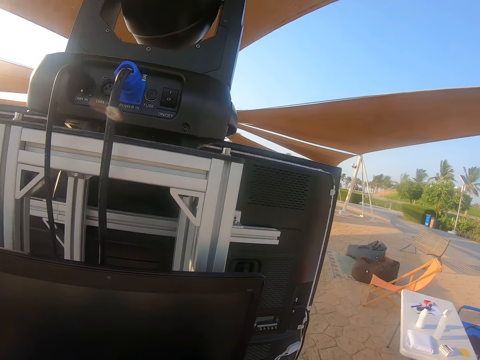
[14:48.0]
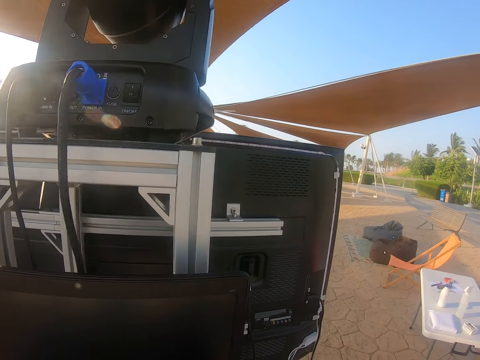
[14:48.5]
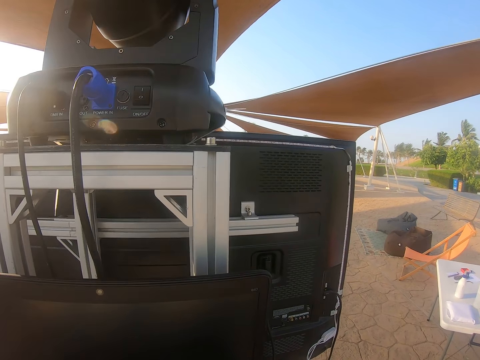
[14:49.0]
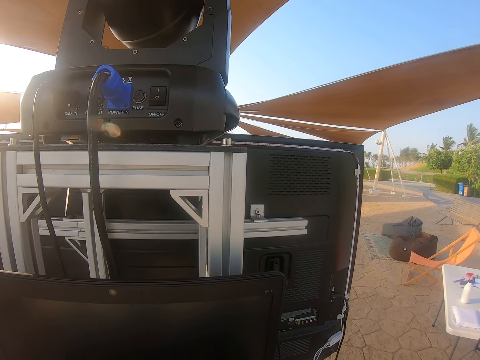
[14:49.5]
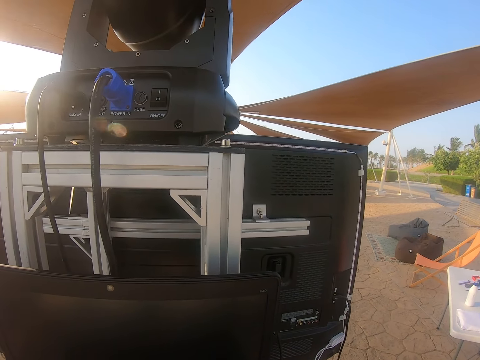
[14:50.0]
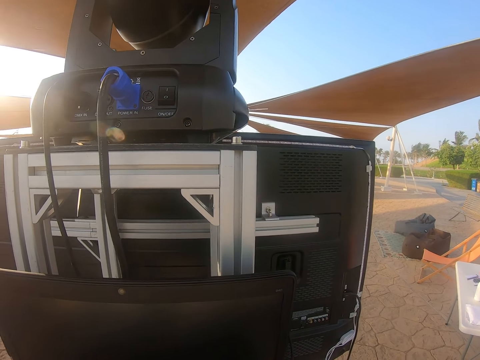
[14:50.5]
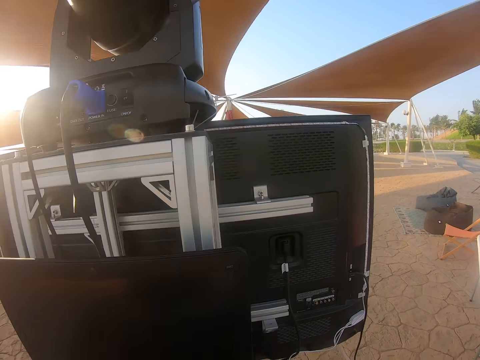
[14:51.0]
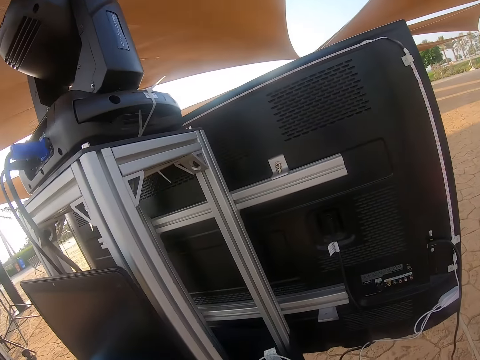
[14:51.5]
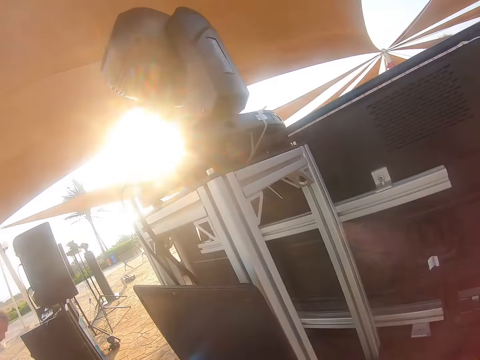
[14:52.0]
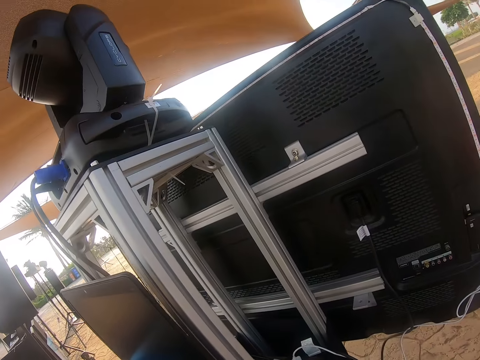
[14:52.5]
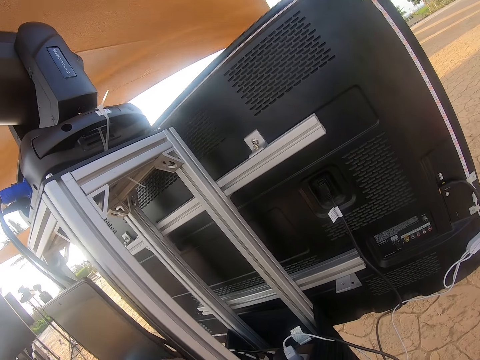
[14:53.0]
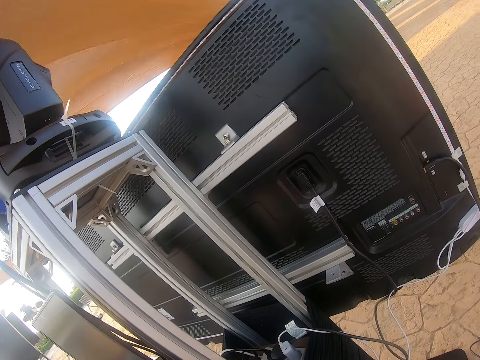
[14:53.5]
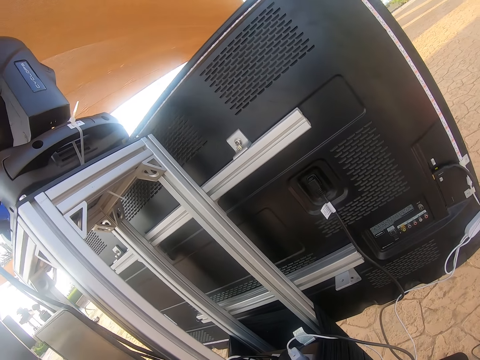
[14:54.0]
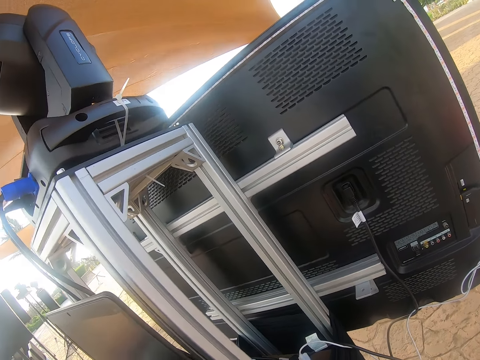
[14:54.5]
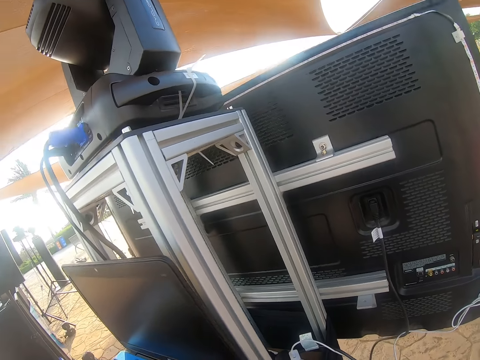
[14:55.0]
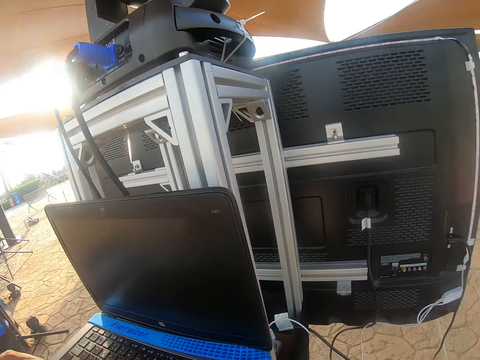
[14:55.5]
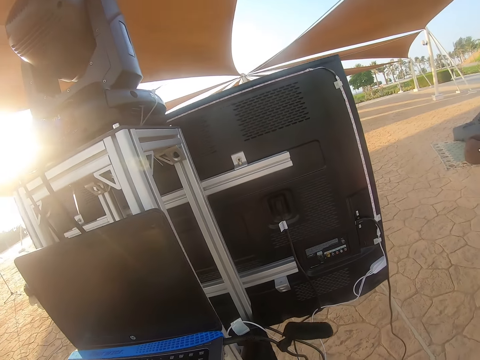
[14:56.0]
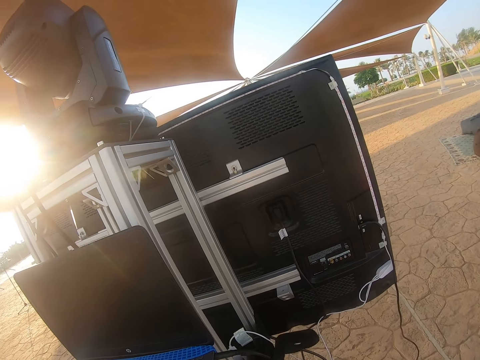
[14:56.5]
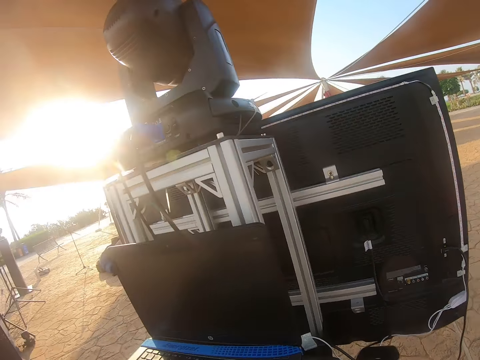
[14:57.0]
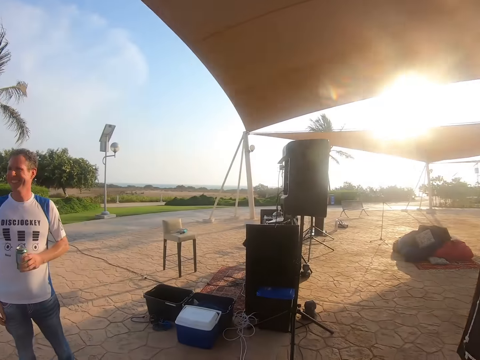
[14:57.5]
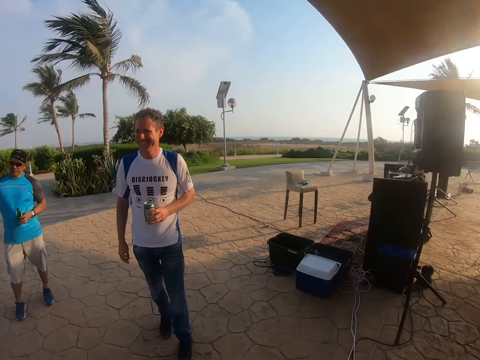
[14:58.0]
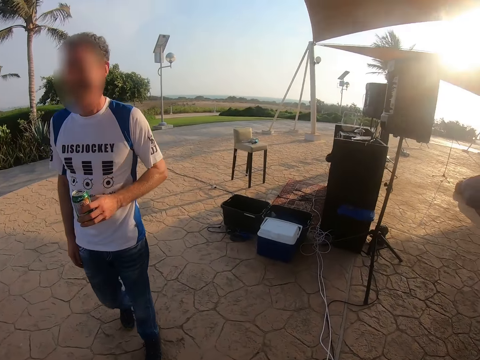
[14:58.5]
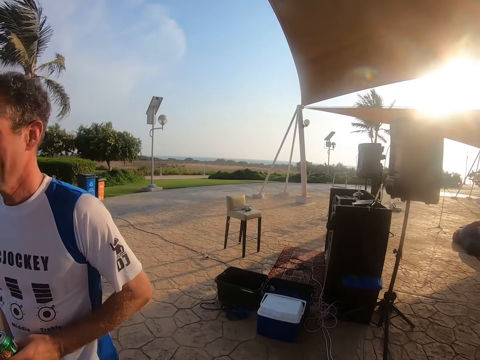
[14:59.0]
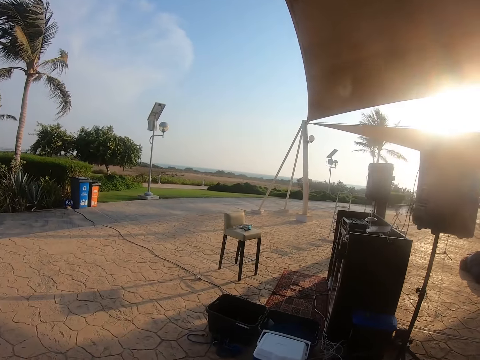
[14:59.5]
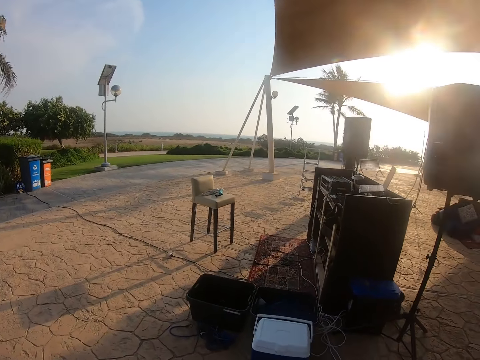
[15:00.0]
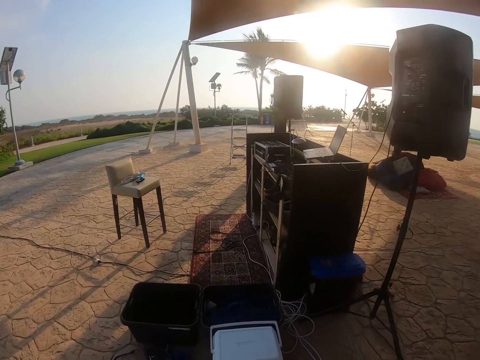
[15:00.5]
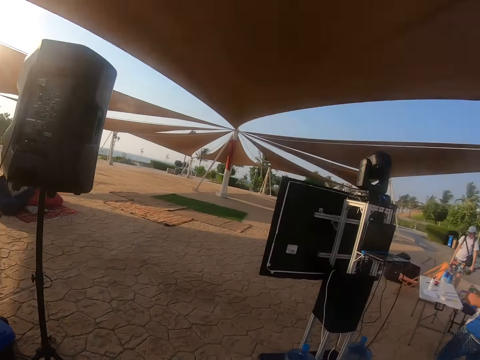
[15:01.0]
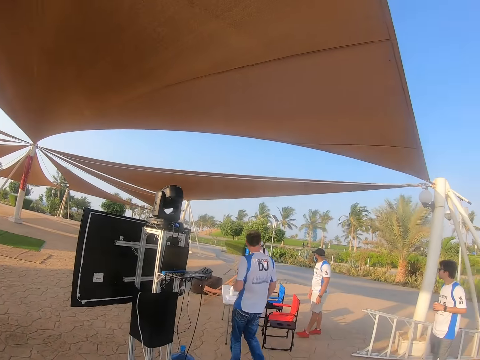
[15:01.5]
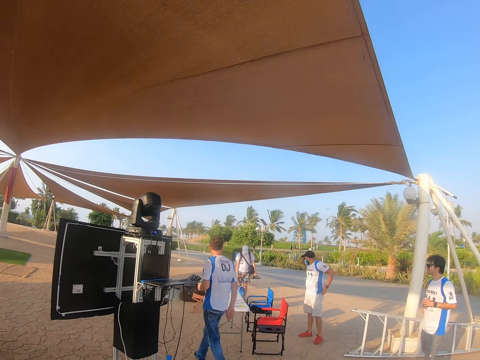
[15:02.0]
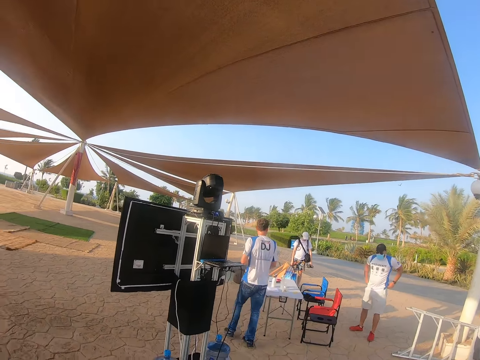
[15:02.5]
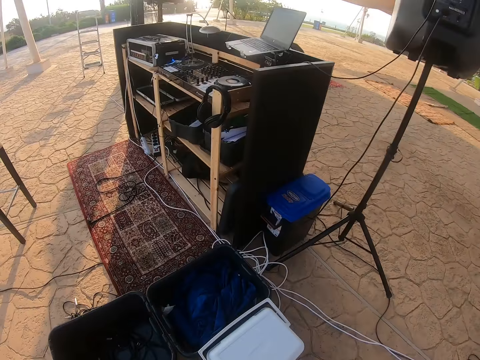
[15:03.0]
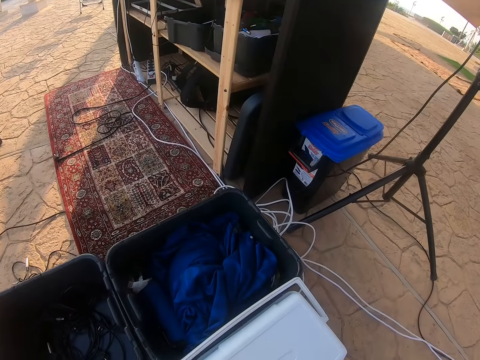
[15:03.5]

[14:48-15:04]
The camera wearer looks at the laptop. They look at the TV. They walk to the box. They look around. A man walks around. The camera wearer walks around. Another man walks around.

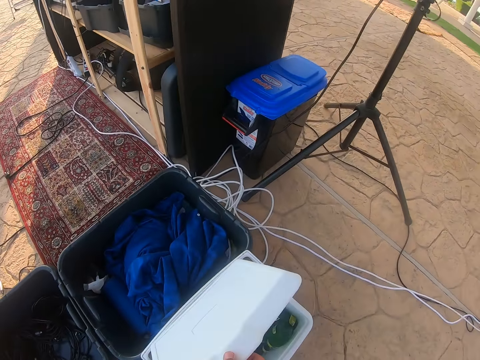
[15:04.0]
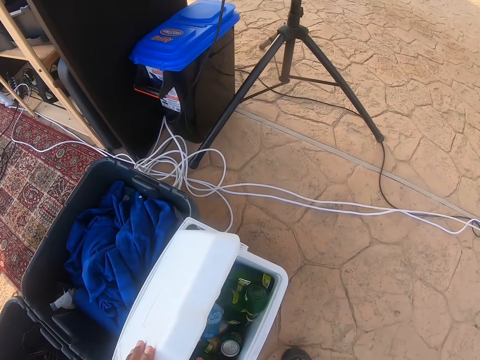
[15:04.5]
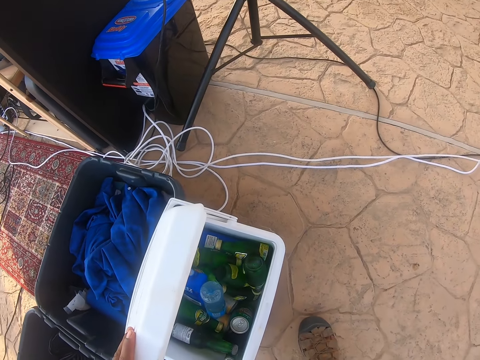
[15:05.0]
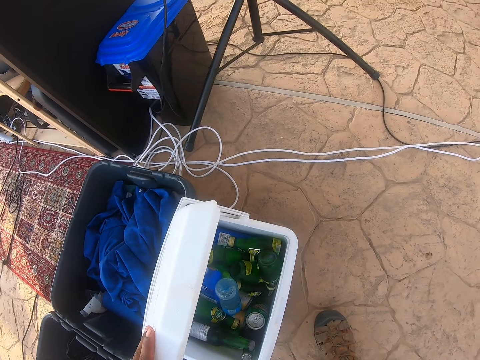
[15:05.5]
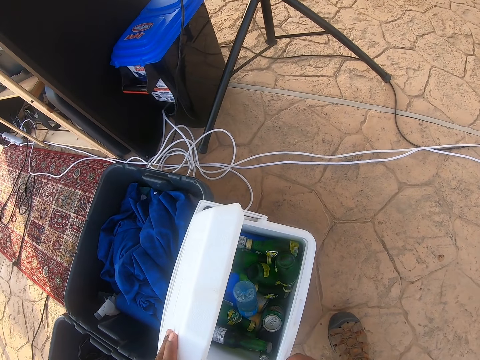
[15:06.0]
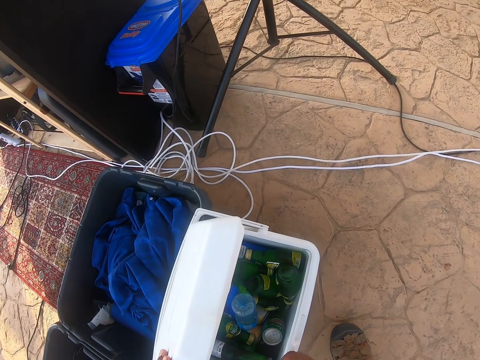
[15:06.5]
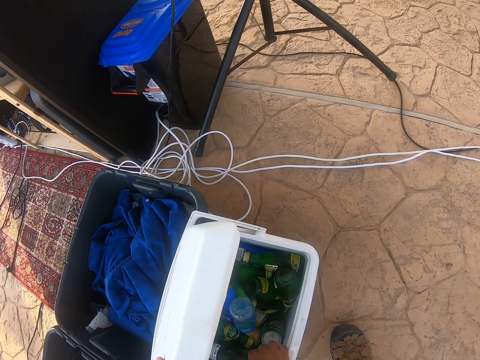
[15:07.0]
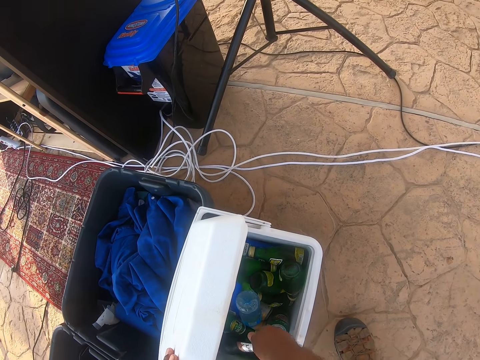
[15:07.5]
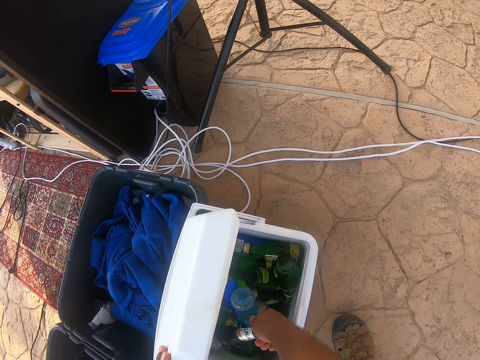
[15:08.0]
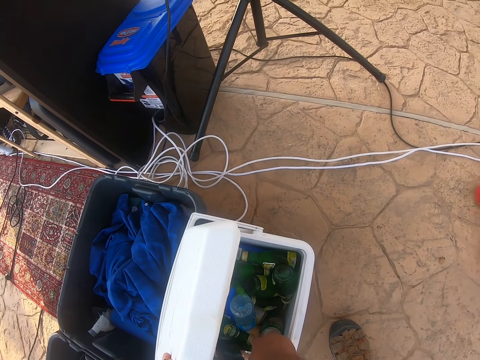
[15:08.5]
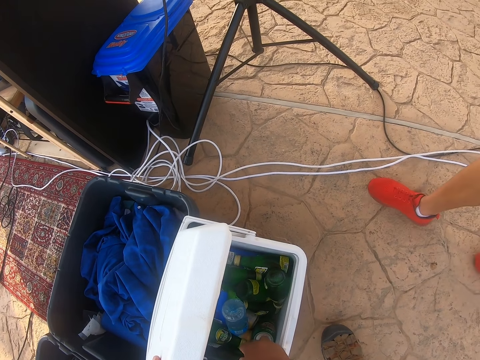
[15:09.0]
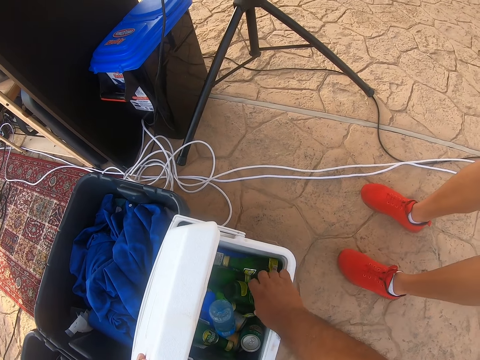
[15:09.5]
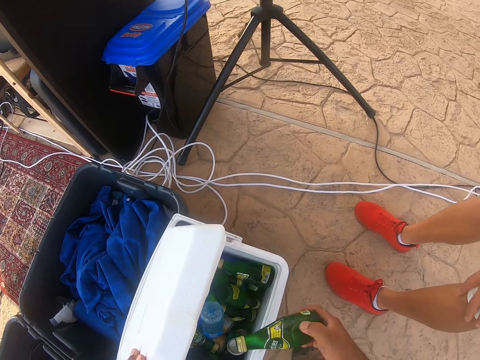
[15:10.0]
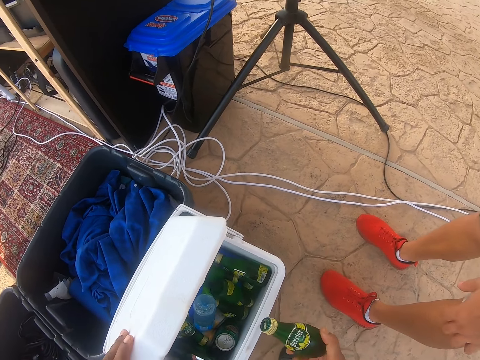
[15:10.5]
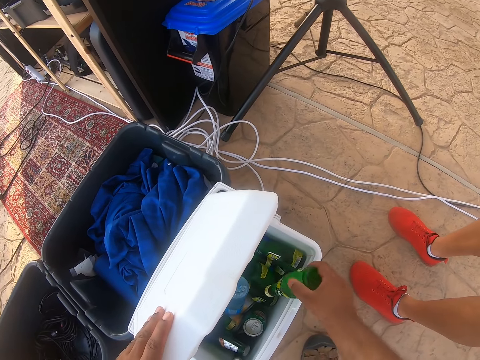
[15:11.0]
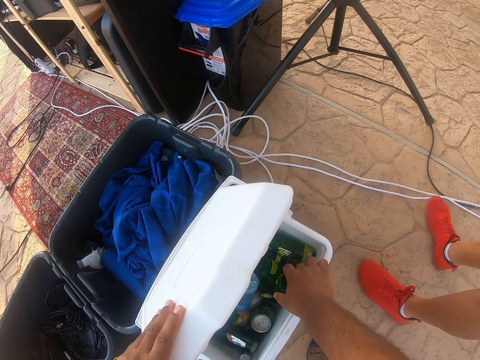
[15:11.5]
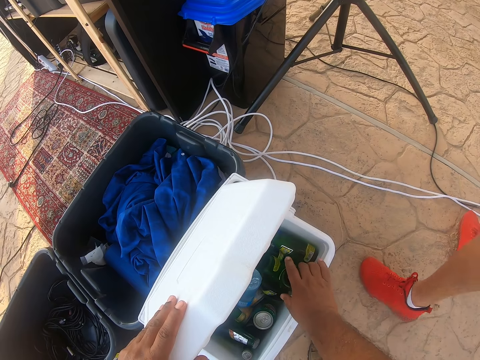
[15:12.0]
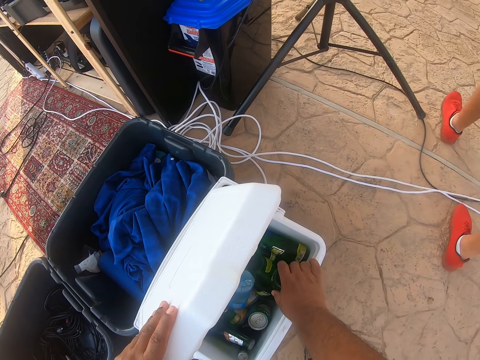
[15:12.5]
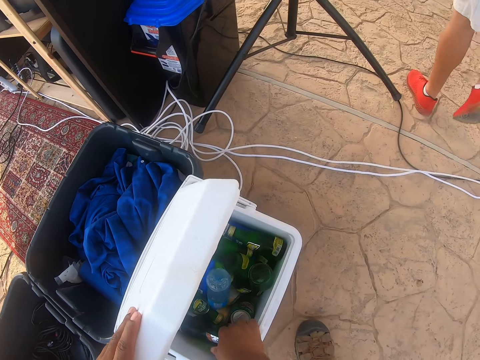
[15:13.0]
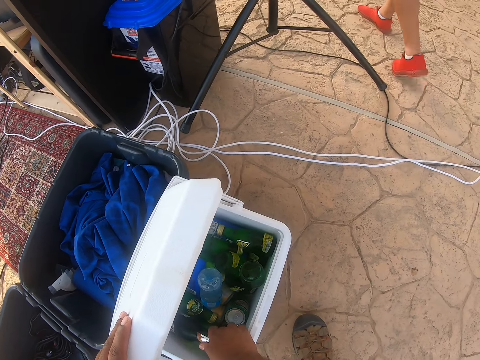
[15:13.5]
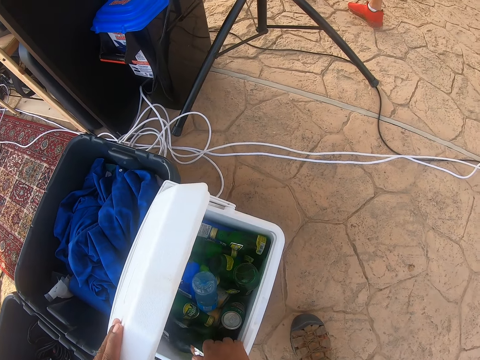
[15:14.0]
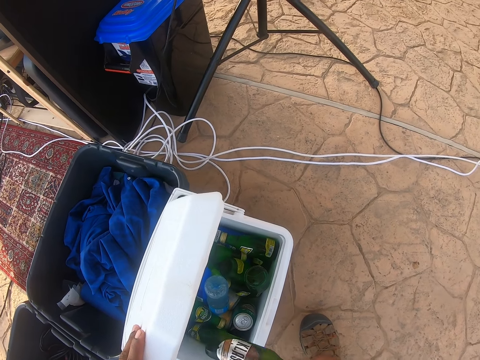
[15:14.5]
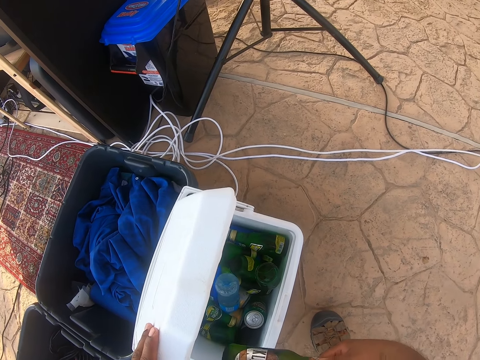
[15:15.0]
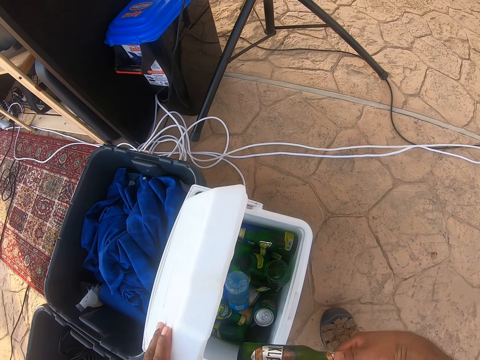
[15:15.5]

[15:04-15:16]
The camera wearer looks at the box. They open the box. They look at the bottles. They touch the bottle. They pick up the bottle. They hold the bottle. They put the bottle in the box. They pick up the bottle. They check the drink. They hold the bottle.
